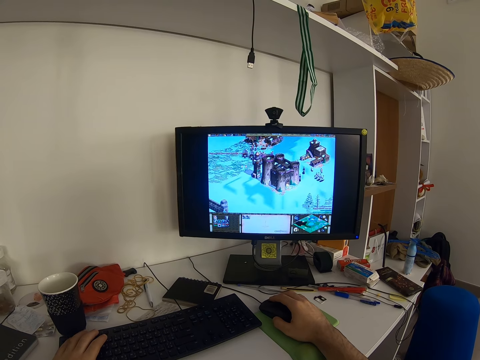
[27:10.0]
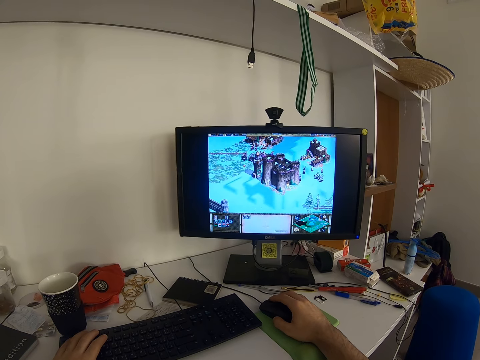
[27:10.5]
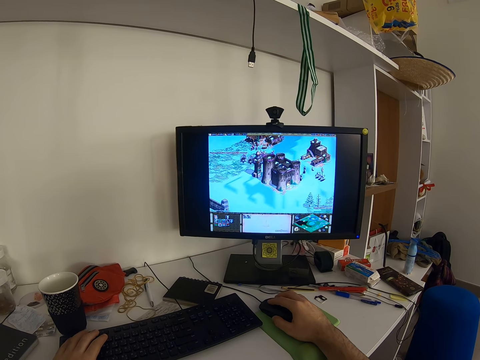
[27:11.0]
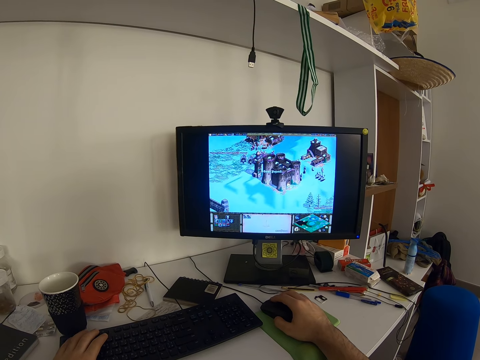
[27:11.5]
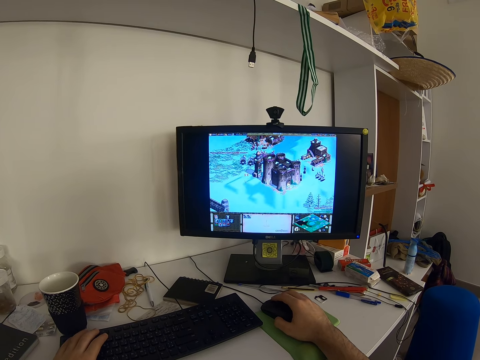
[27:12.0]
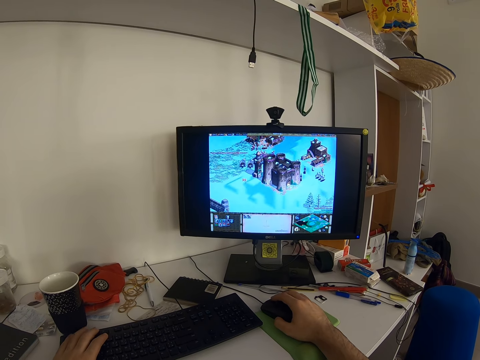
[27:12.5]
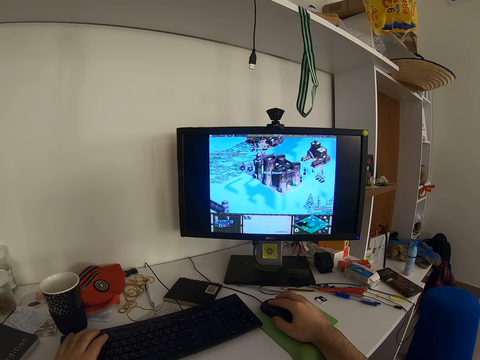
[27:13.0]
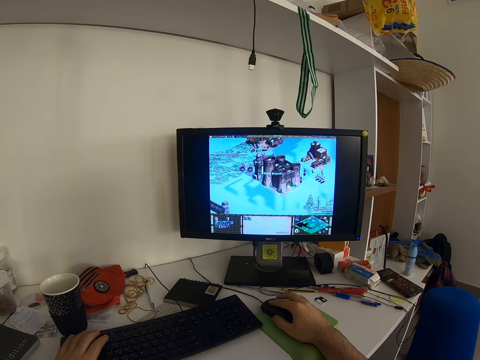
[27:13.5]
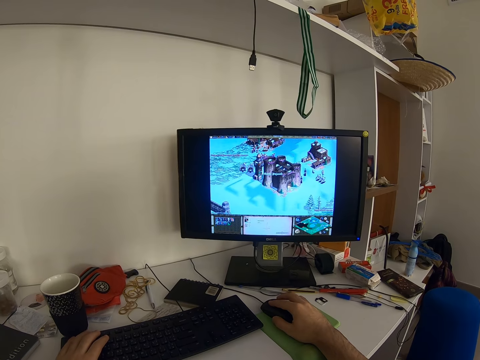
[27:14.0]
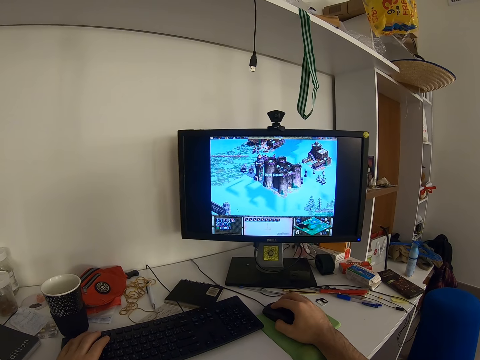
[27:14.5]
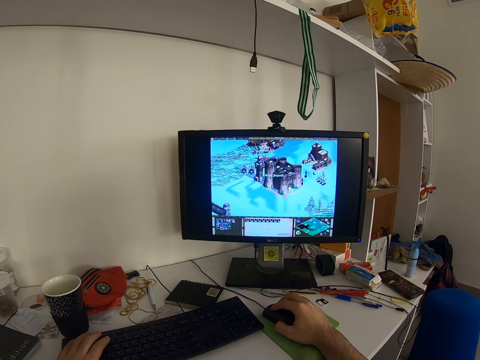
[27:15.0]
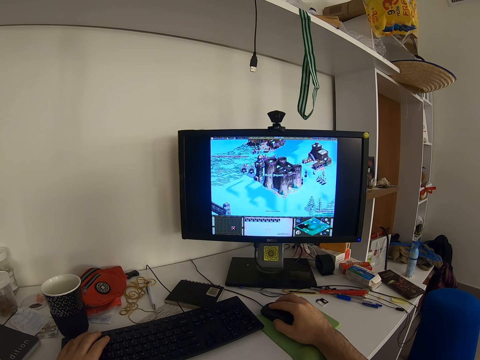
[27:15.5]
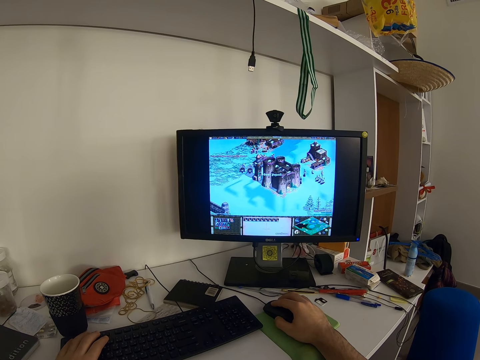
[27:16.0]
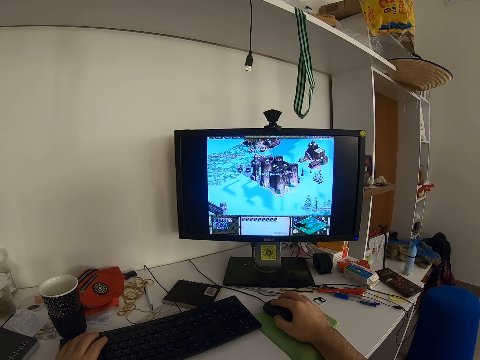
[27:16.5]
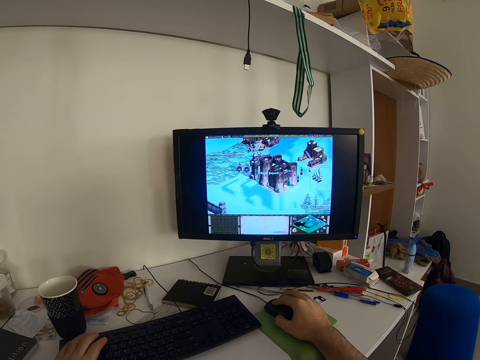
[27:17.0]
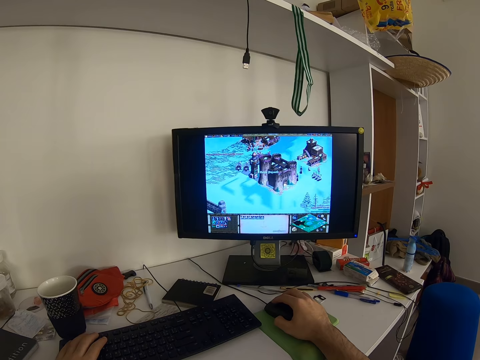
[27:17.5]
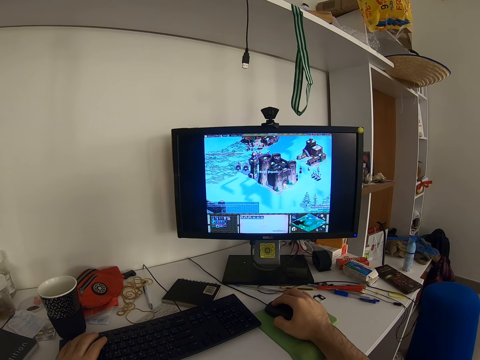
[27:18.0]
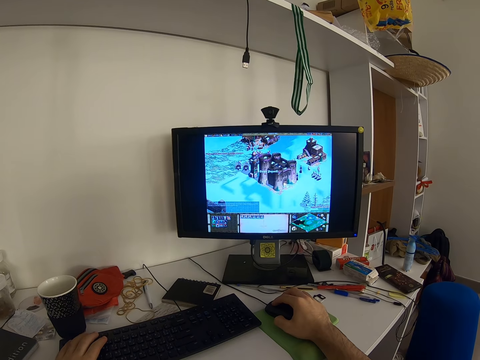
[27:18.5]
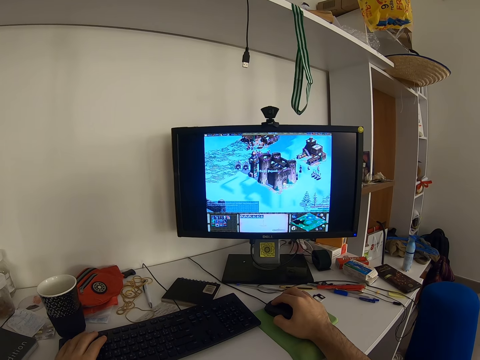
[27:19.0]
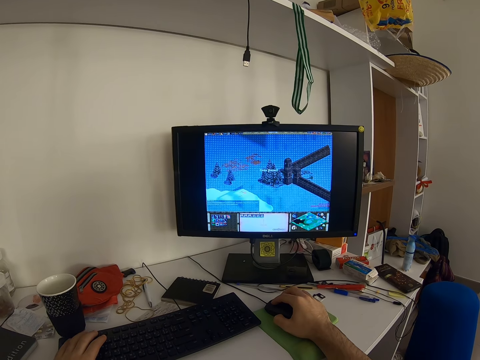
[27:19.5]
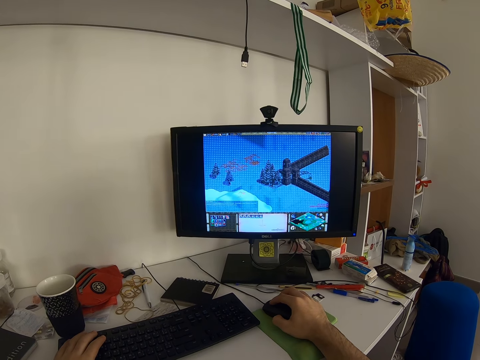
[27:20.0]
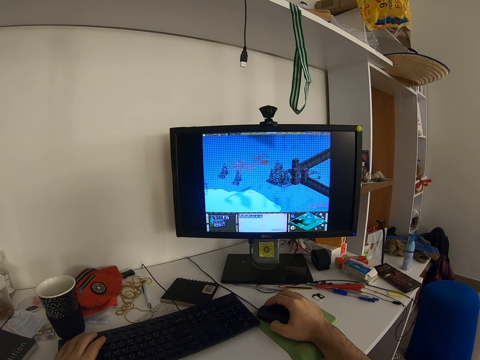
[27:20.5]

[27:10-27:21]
The camera wearer presses the keyboard repeatedly.

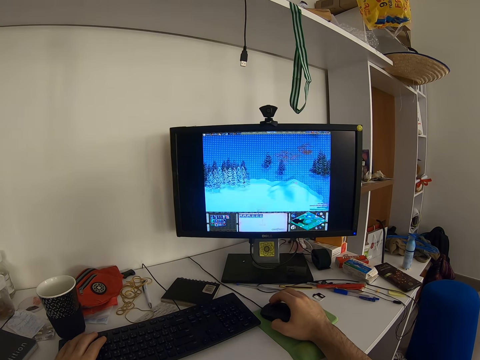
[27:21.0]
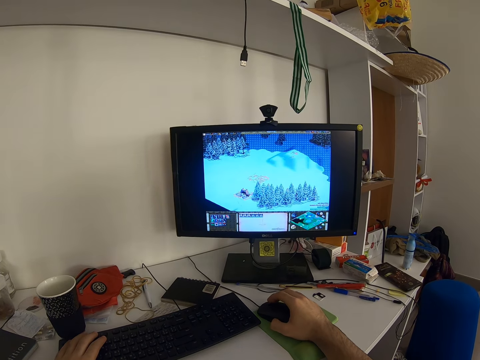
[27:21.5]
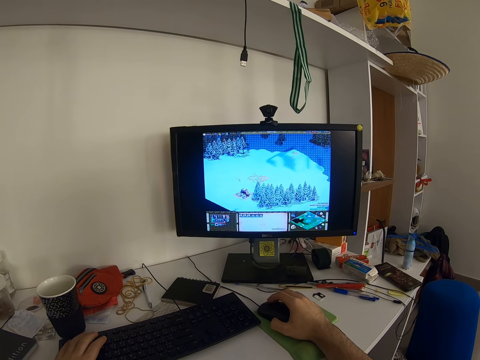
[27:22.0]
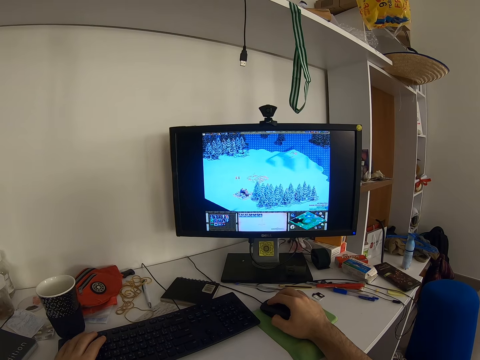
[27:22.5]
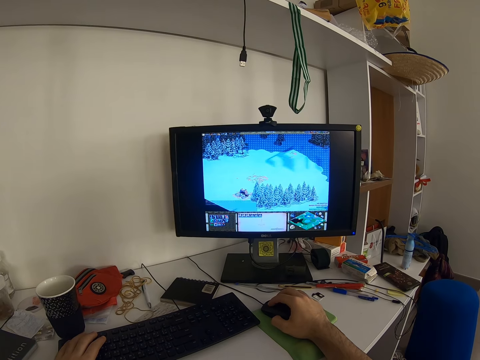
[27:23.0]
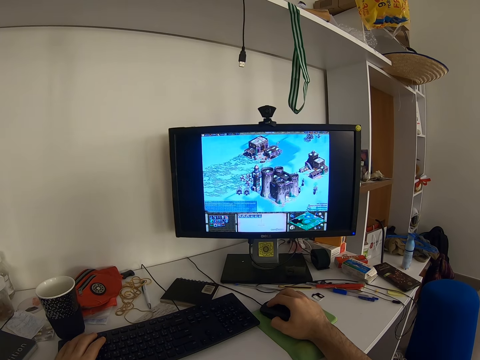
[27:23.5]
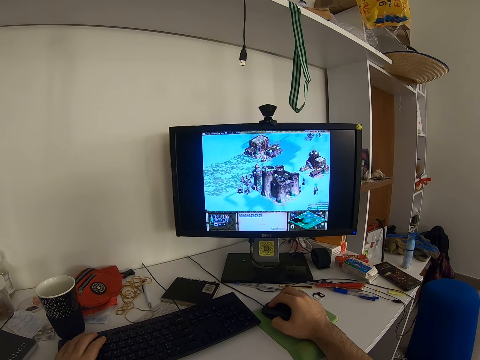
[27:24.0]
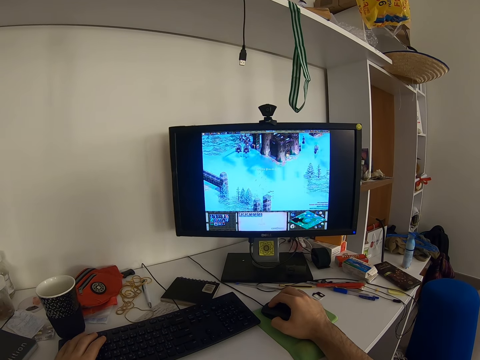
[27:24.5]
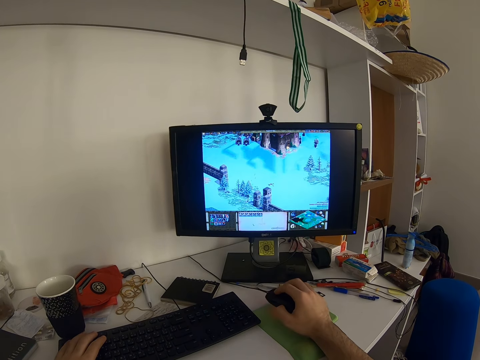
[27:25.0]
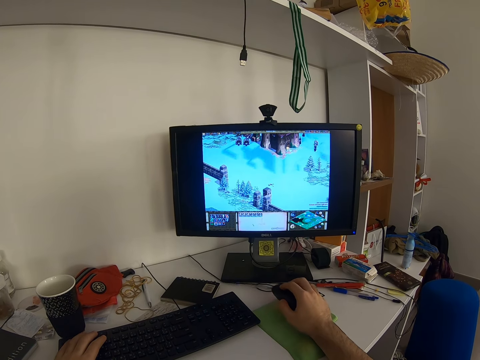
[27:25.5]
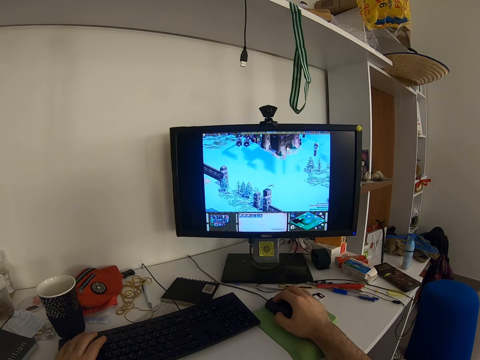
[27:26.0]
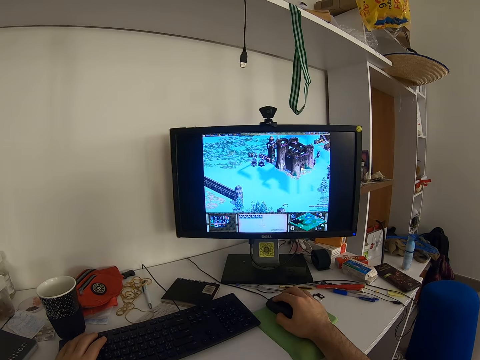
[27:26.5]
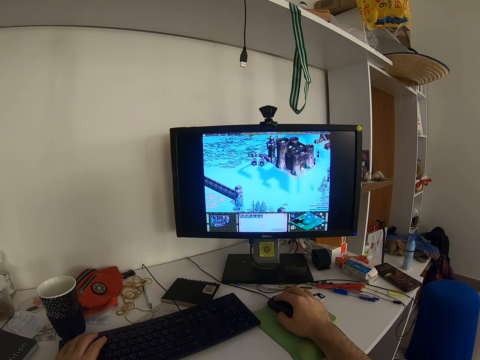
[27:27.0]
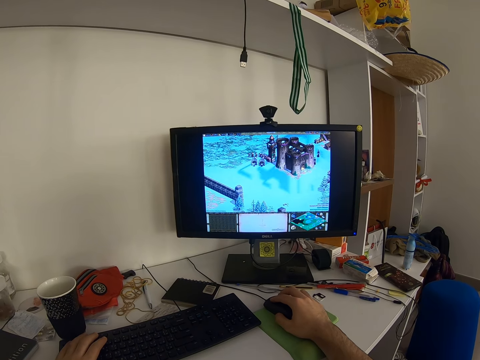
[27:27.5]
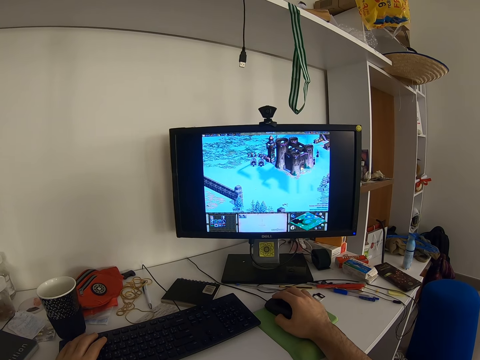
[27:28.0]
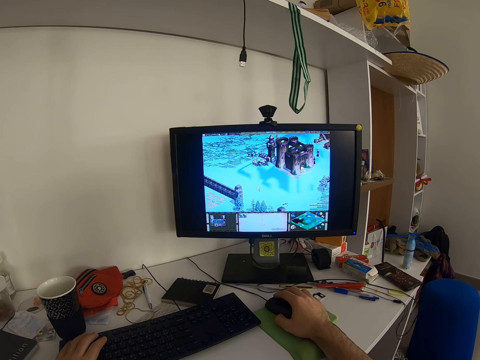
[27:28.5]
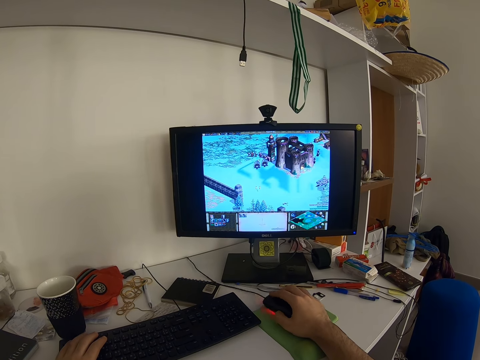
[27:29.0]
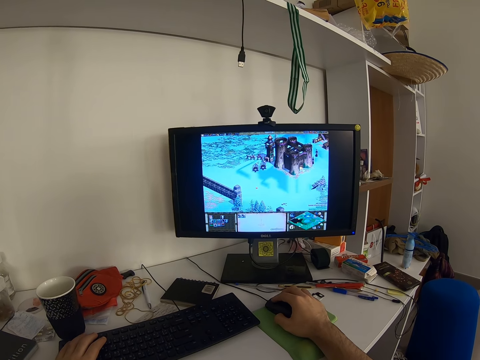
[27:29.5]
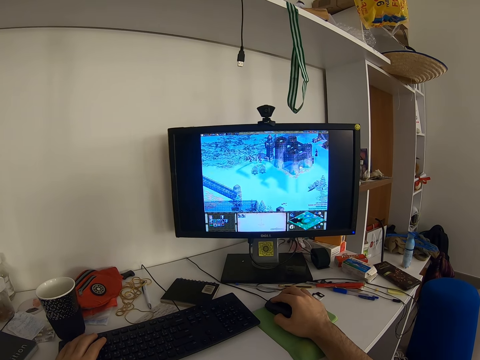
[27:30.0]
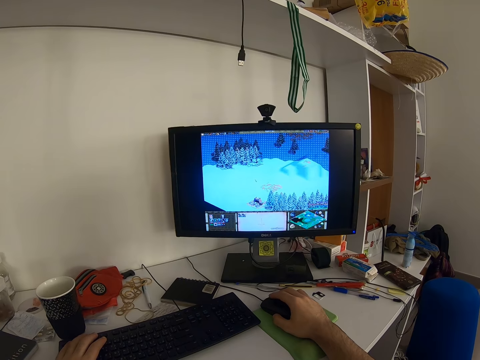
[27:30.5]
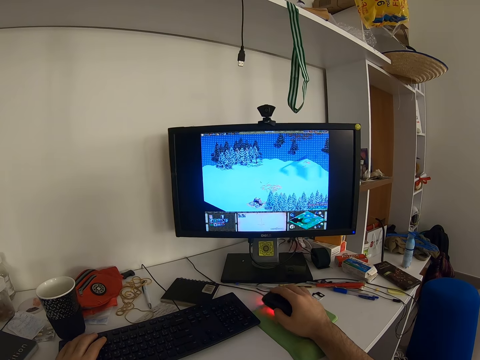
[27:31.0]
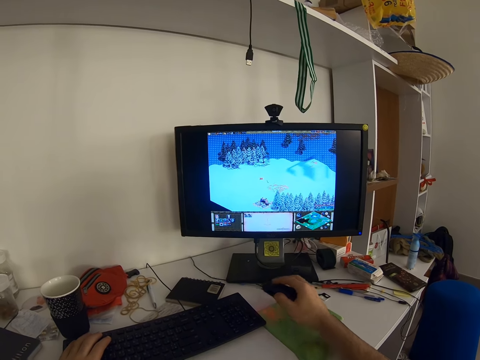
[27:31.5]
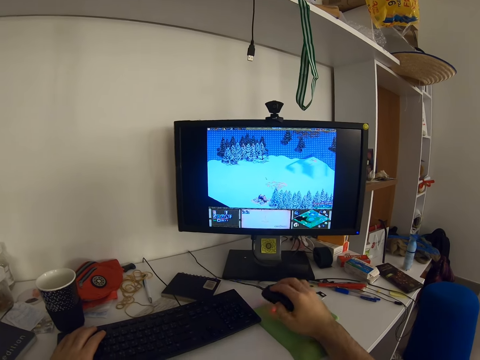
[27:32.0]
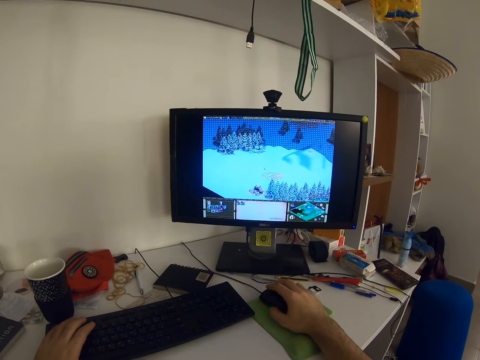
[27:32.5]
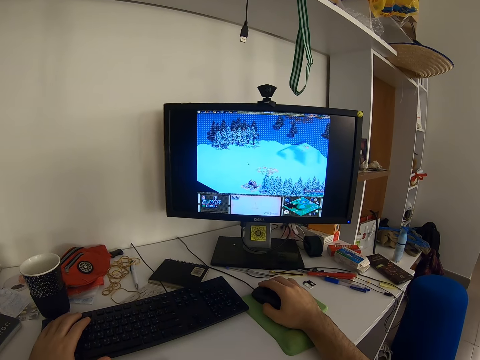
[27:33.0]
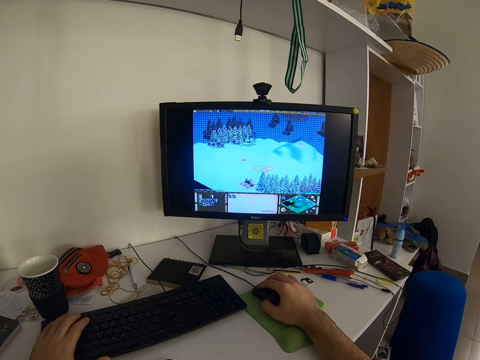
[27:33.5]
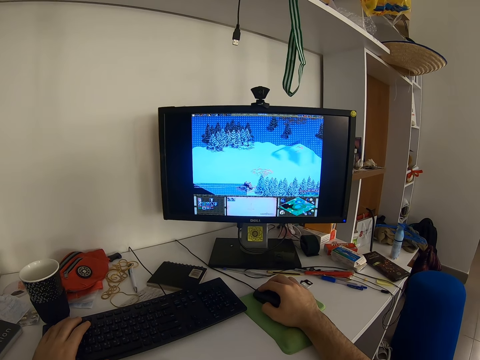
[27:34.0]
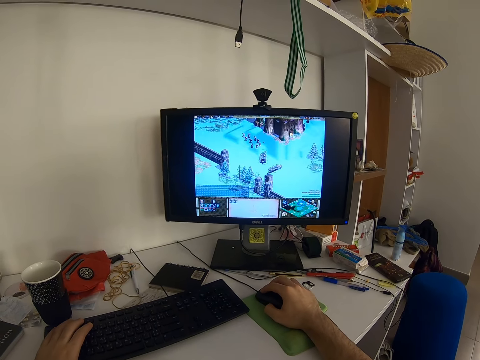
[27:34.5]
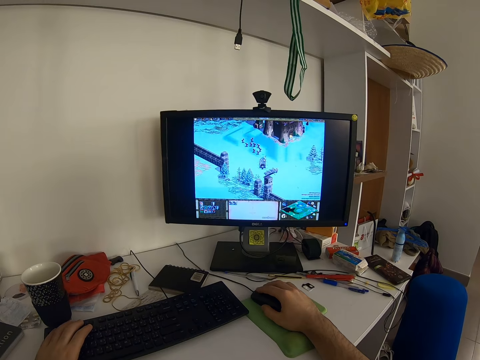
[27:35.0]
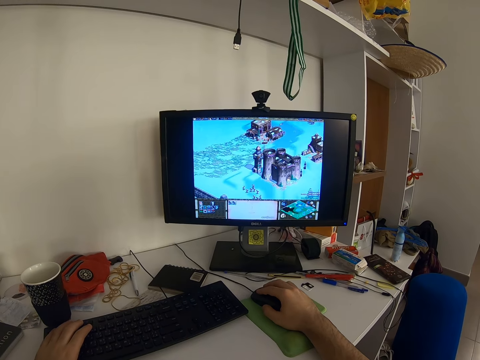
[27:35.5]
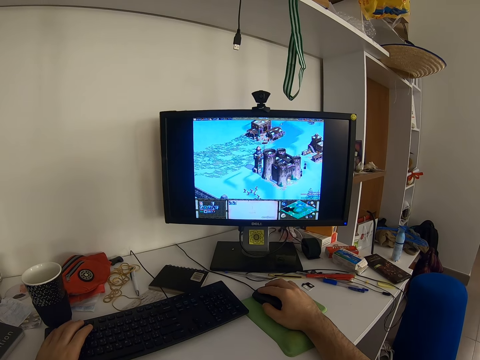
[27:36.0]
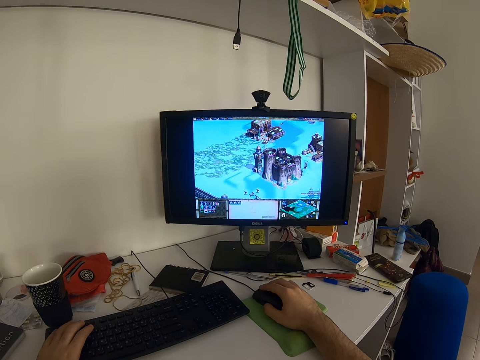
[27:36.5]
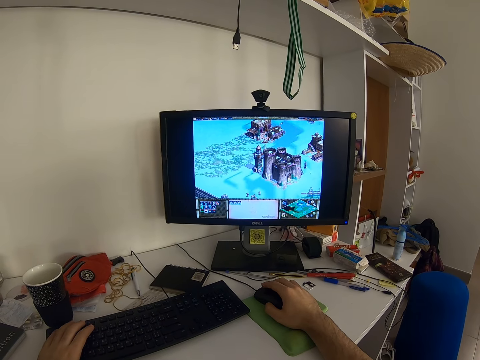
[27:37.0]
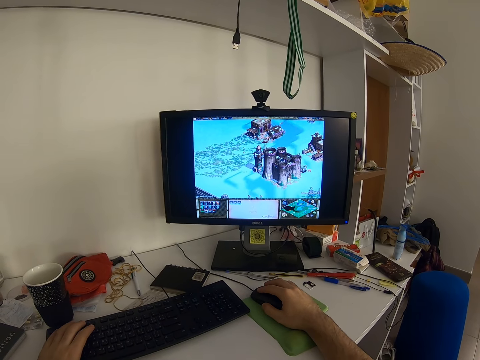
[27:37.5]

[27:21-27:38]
The camera wearer raises the mouse. They put the mouse on the table. They click the mouse. They raise the mouse. They put the mouse on the table. They click the mouse.
